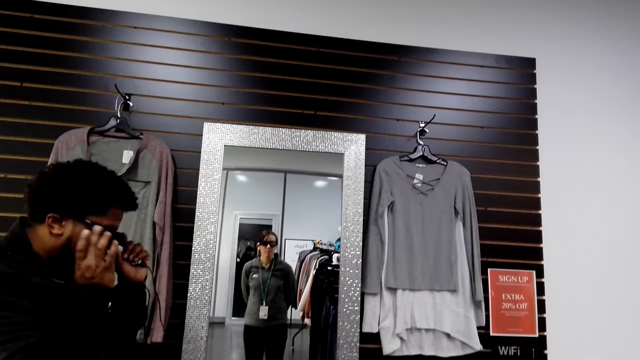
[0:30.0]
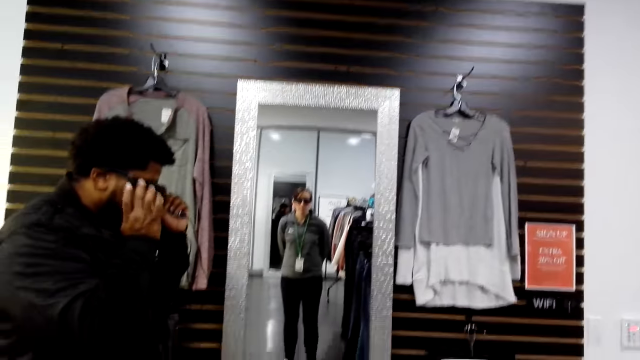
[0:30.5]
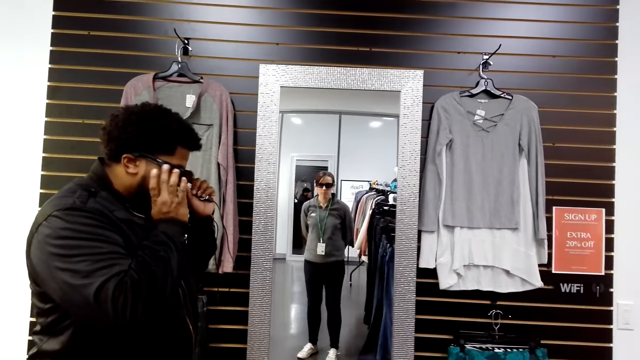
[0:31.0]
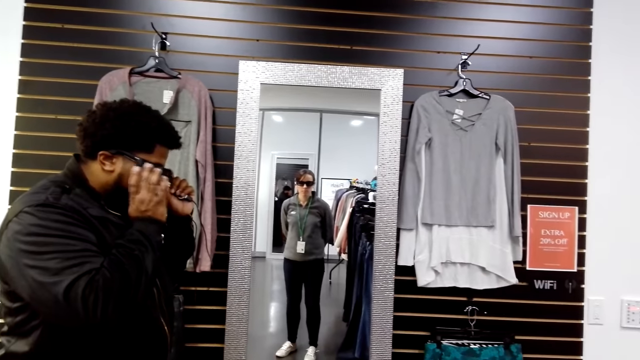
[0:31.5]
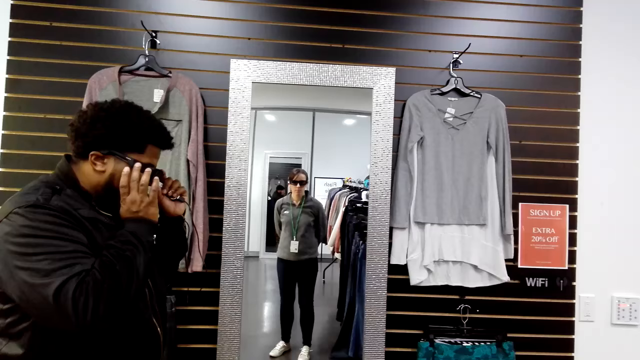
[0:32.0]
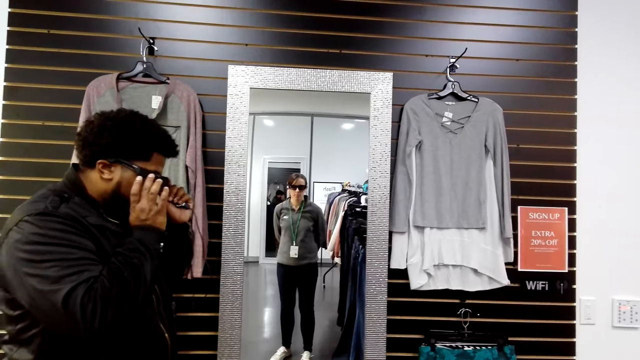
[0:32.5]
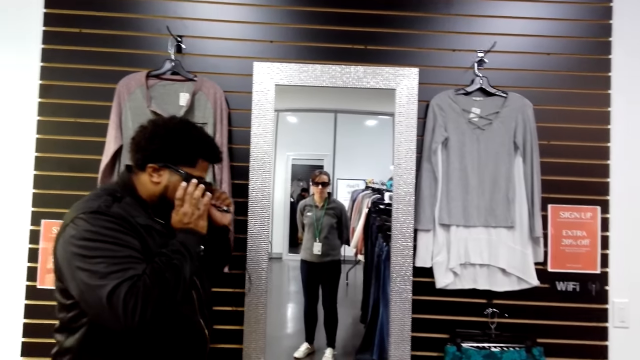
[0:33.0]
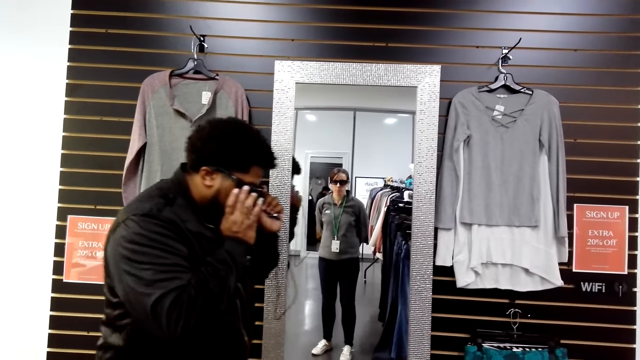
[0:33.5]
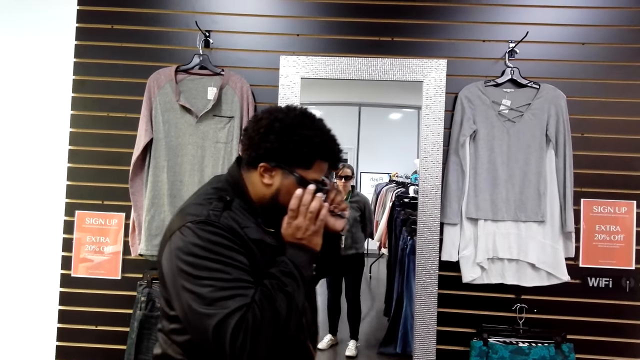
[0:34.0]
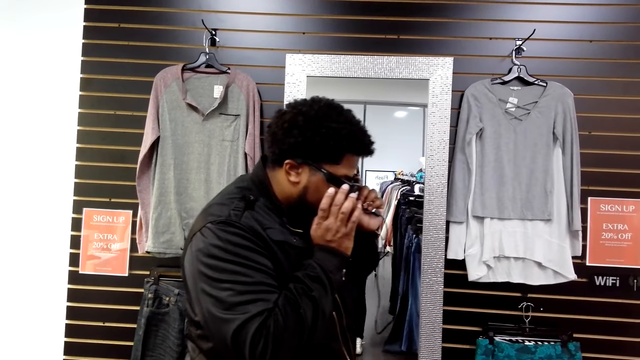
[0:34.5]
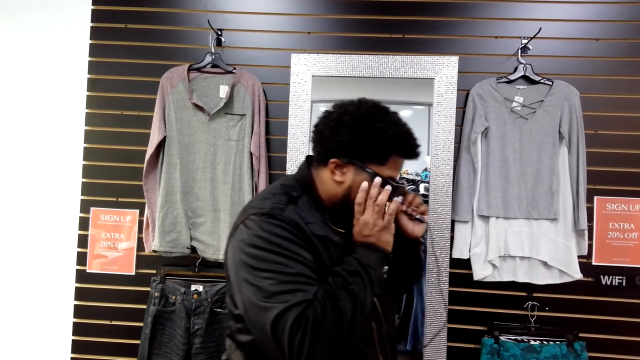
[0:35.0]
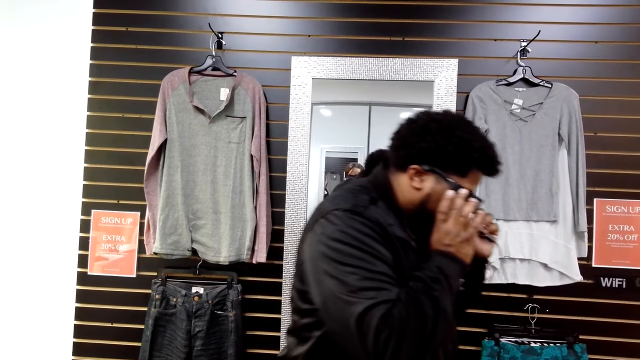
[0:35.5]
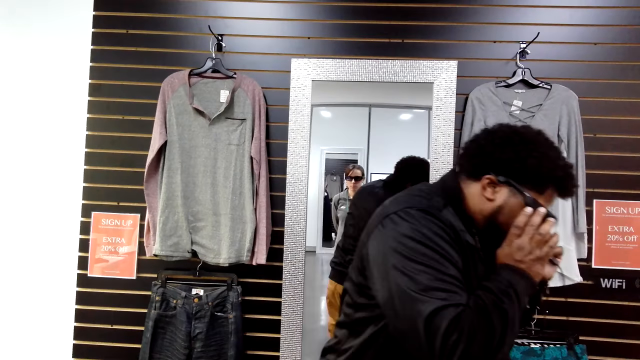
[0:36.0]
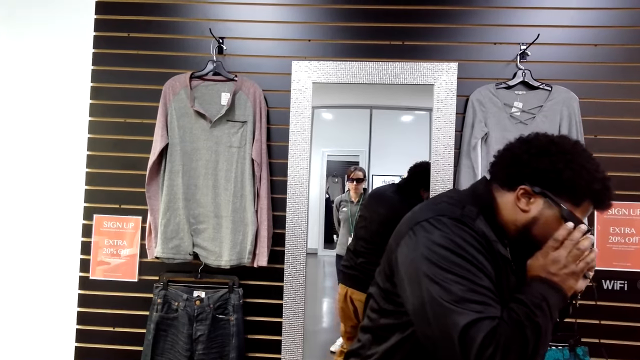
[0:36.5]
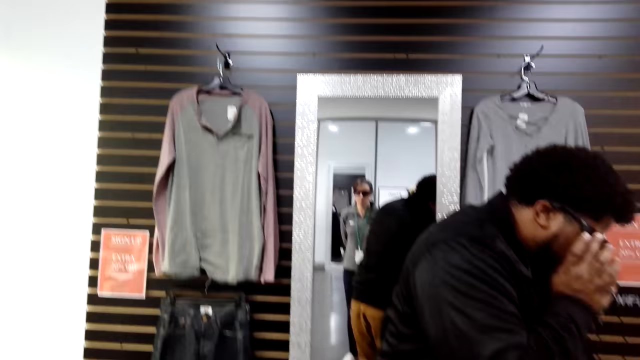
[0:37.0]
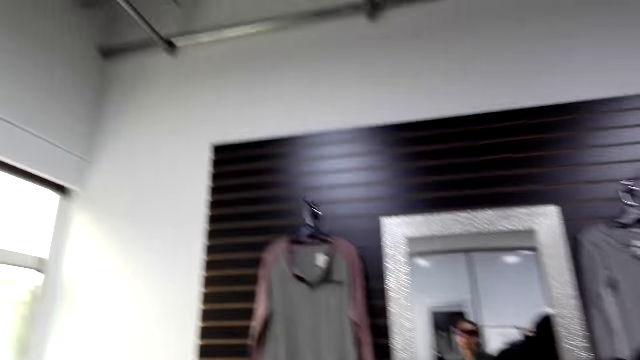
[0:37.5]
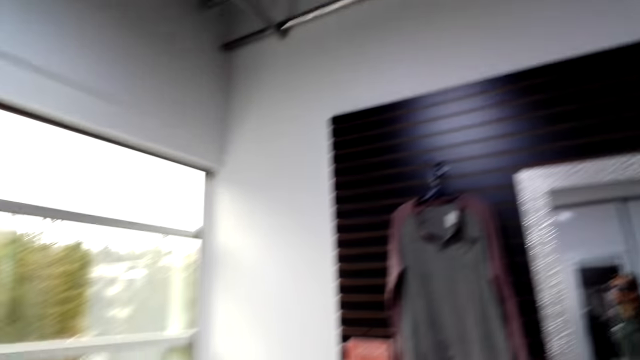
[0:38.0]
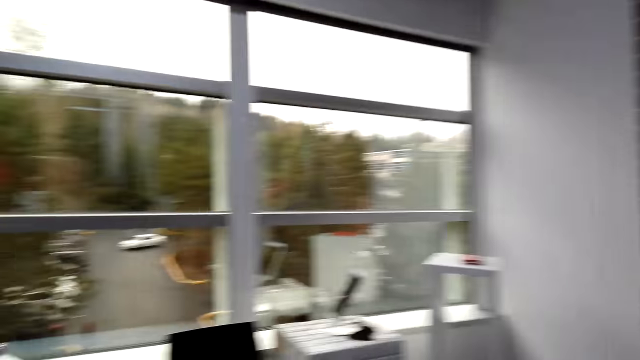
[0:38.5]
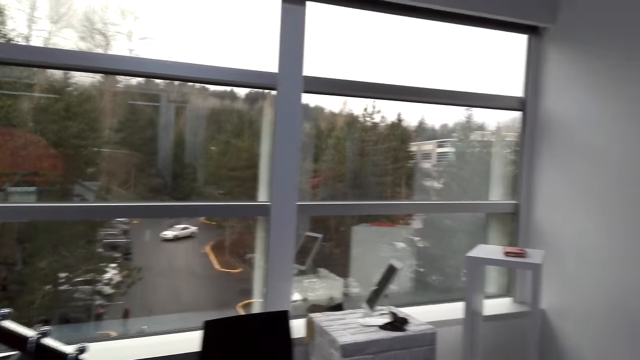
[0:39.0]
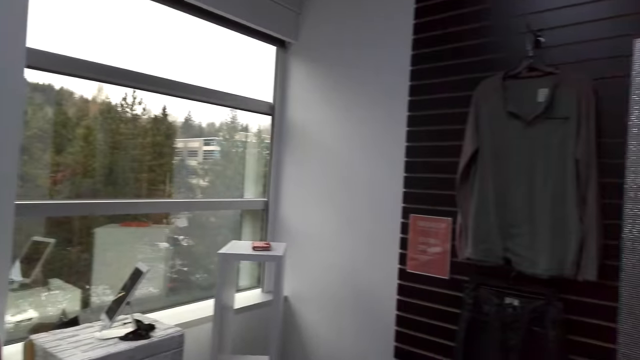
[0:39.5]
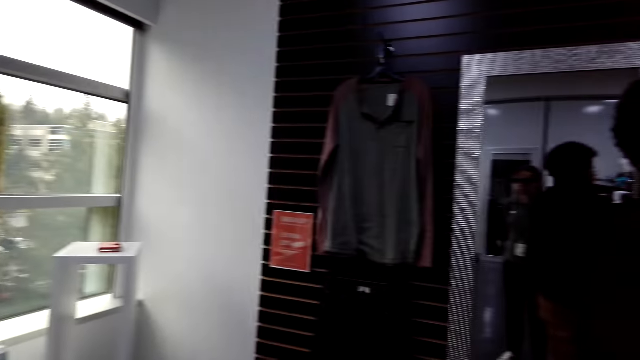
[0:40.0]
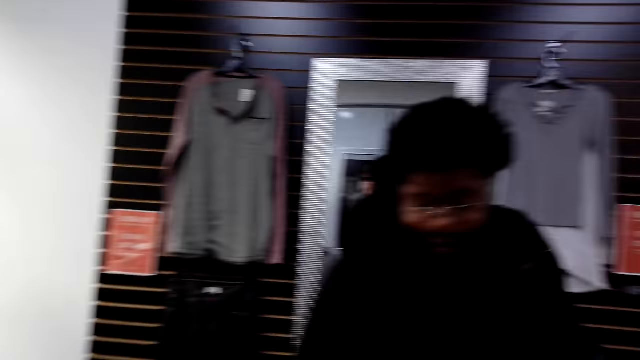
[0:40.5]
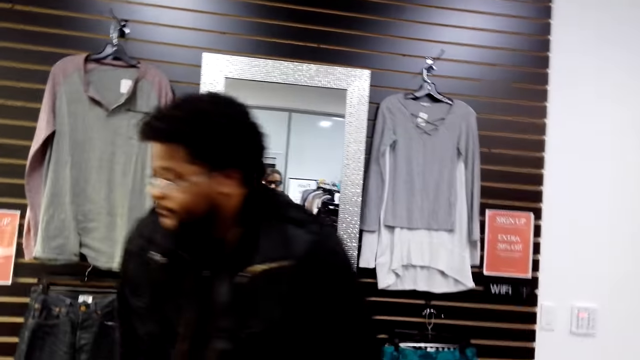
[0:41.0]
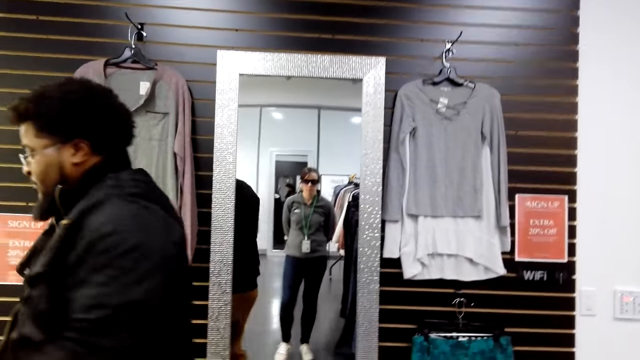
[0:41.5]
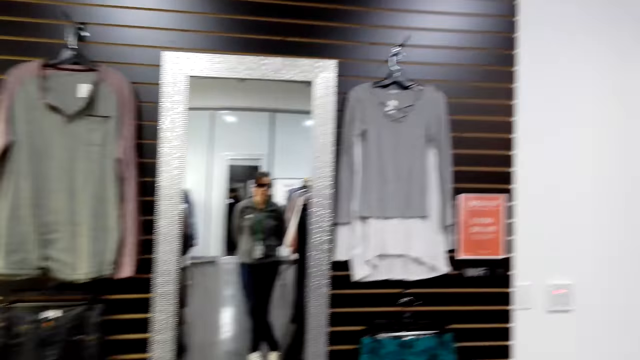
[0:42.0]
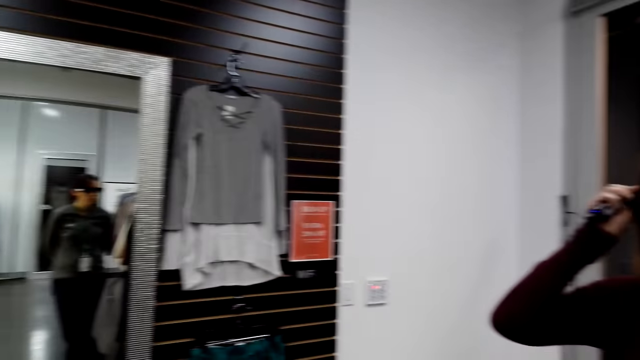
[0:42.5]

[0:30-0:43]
A person adjusts the camera. The camera wearer looks at the camera. They look around. A man walks past the camera wearer.

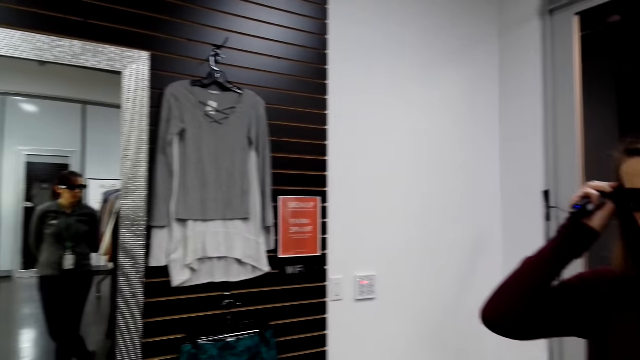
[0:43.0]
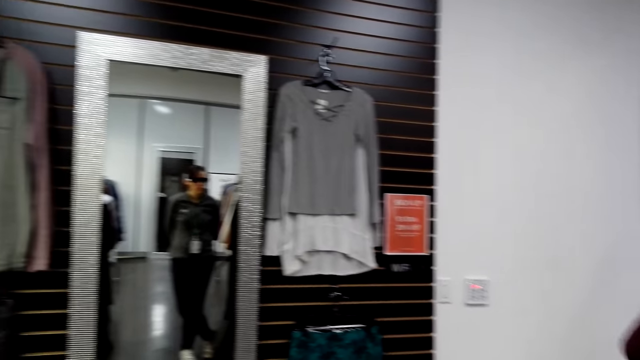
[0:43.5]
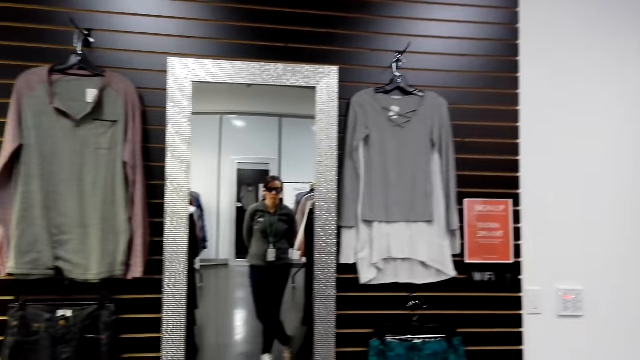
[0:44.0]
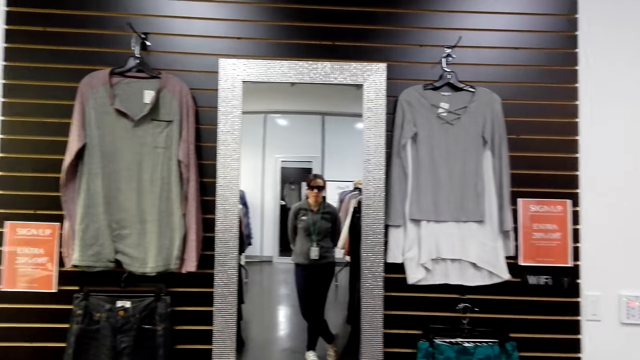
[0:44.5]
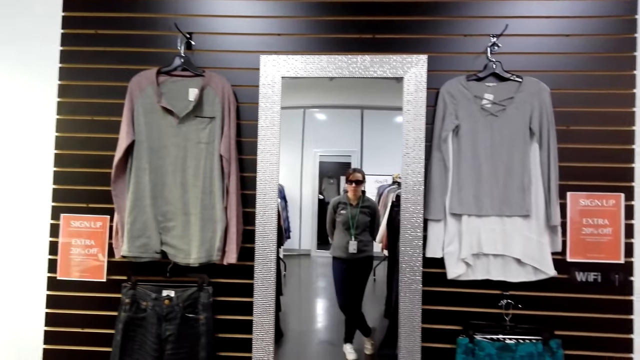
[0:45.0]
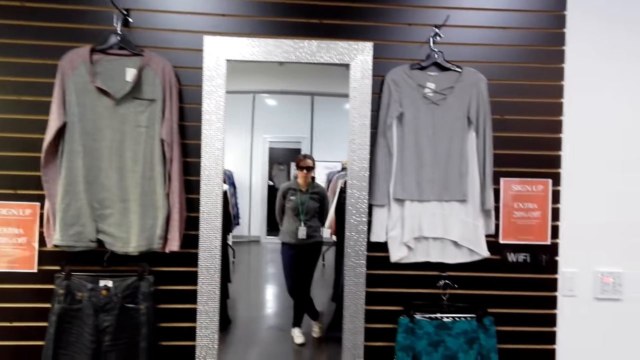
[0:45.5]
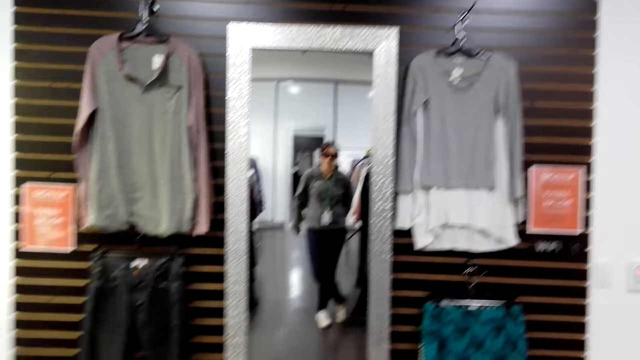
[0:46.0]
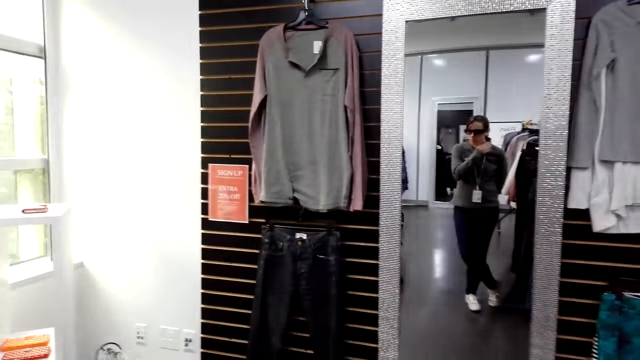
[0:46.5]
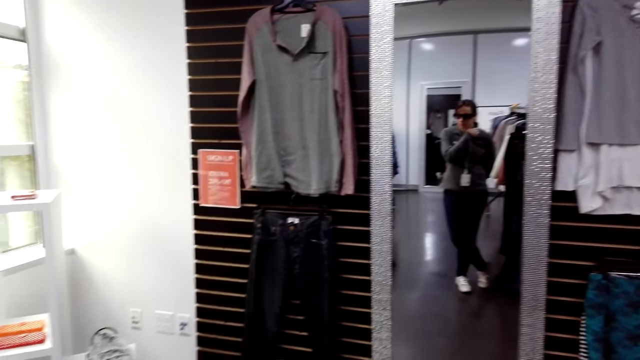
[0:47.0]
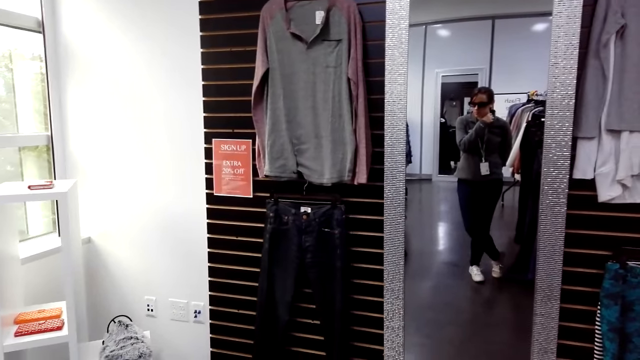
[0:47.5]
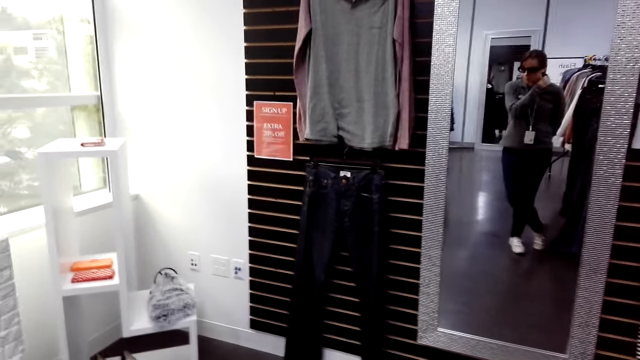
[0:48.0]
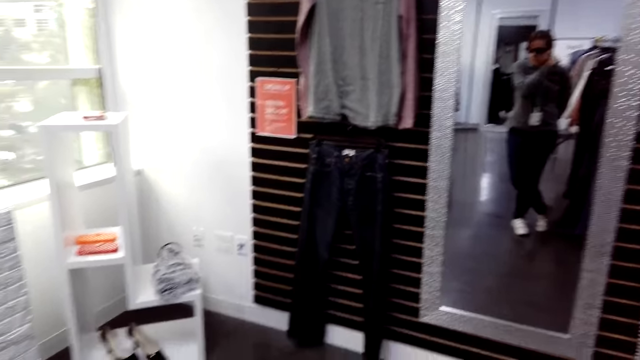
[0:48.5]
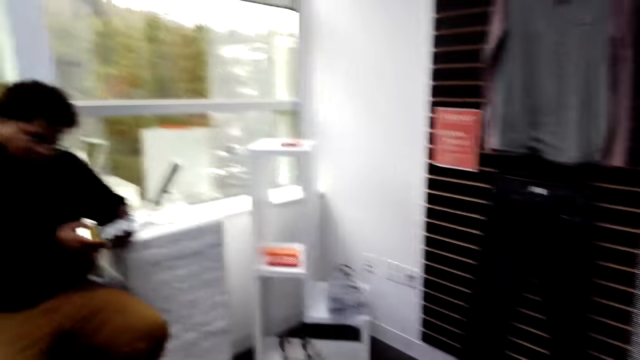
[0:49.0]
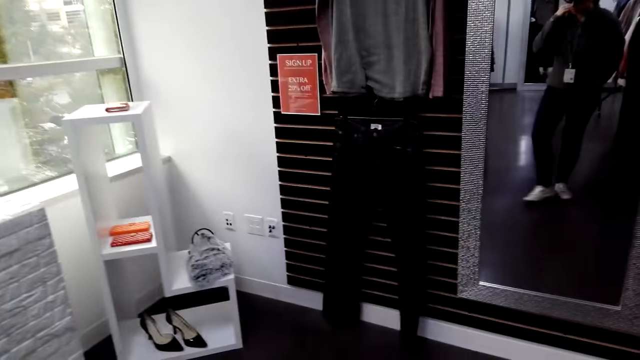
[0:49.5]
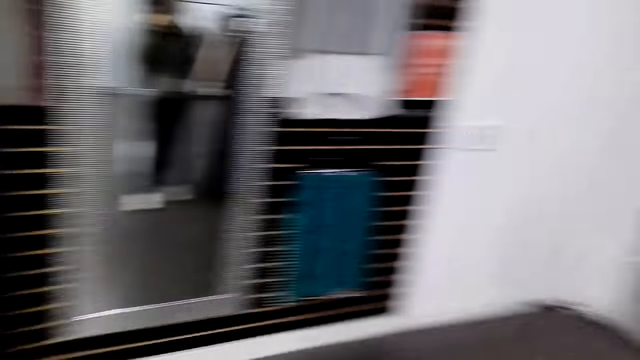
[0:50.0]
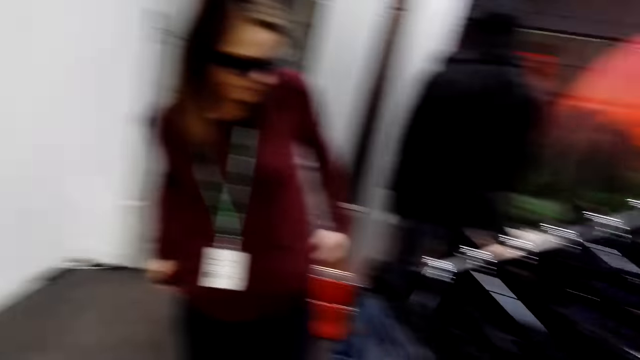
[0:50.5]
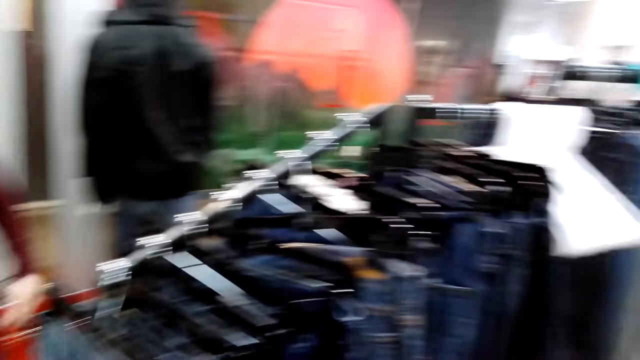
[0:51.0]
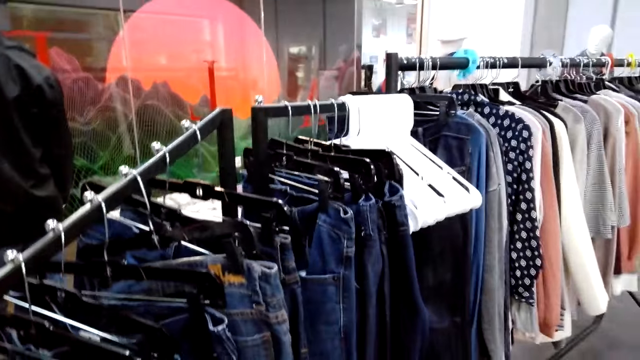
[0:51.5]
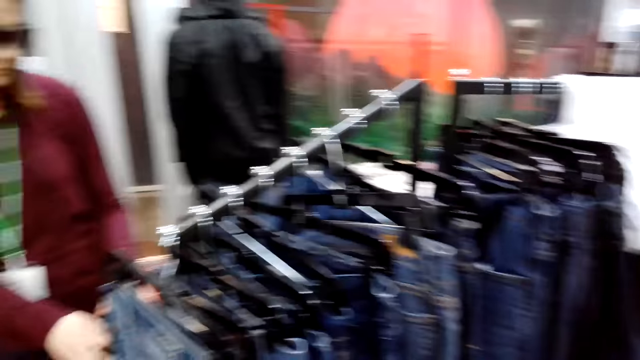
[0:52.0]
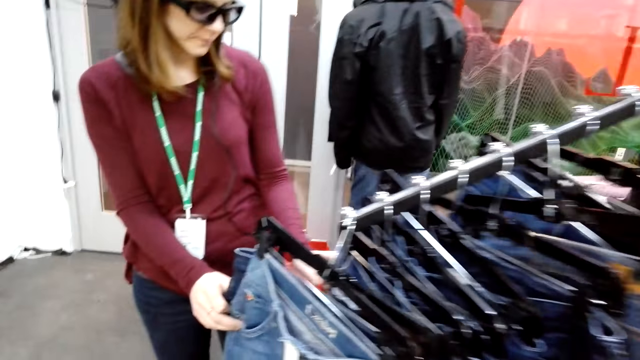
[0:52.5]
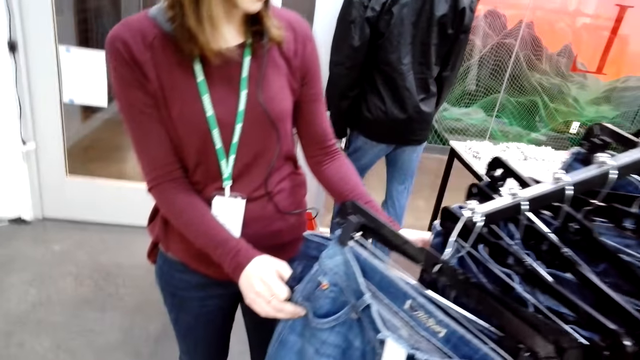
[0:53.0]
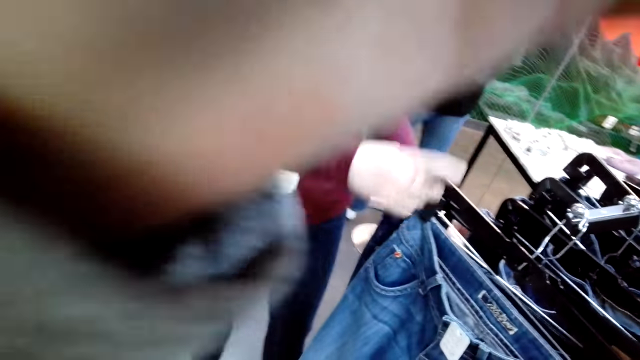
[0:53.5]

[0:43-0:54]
The camera wearer looks at the mirror. A man converses to the colleagues. The camera wearer touches her neck jacket. She looks at the clothes. A woman touches the clothes.
